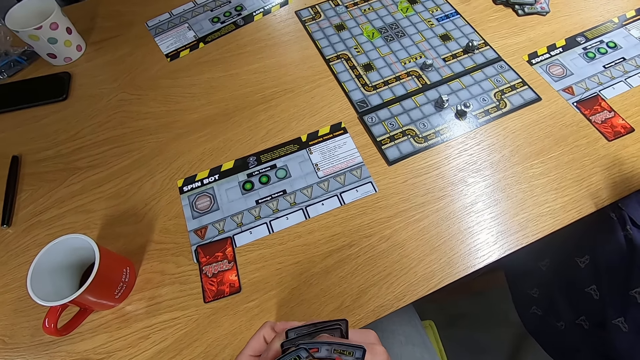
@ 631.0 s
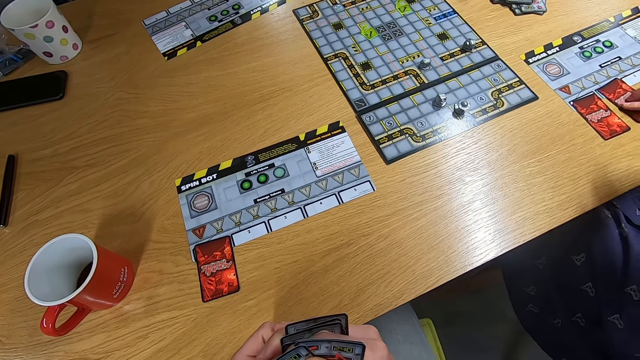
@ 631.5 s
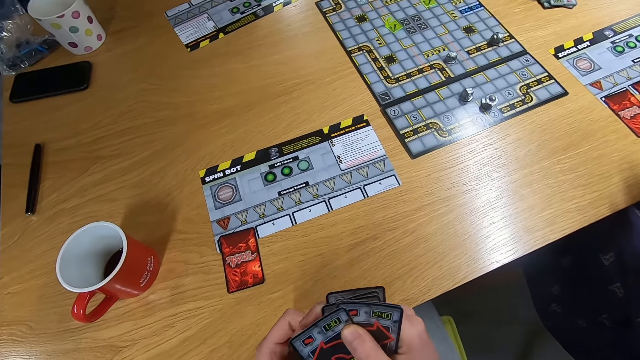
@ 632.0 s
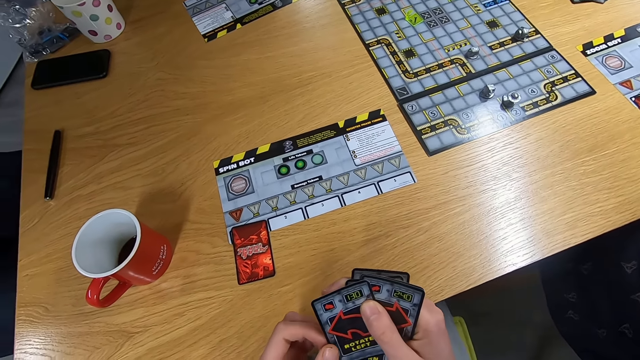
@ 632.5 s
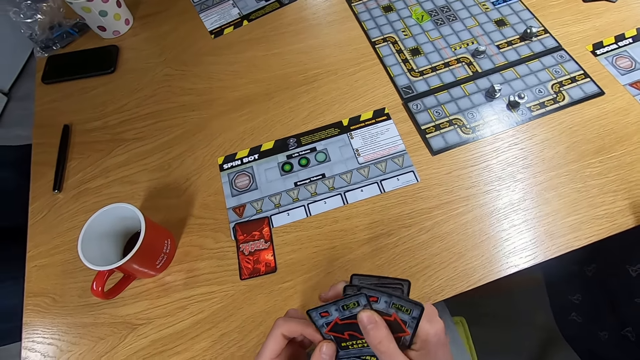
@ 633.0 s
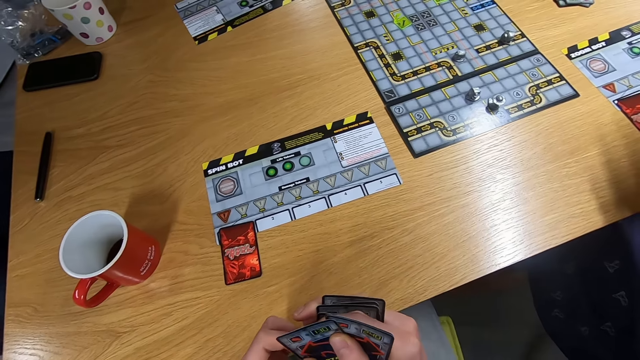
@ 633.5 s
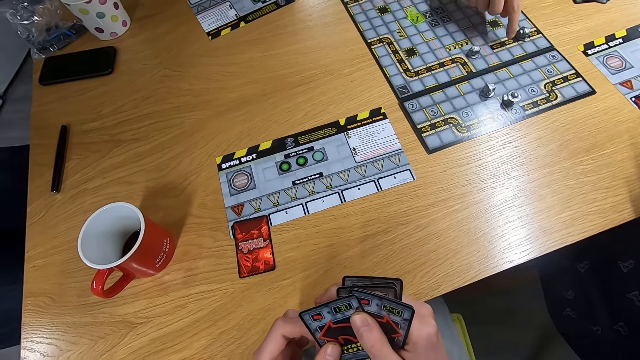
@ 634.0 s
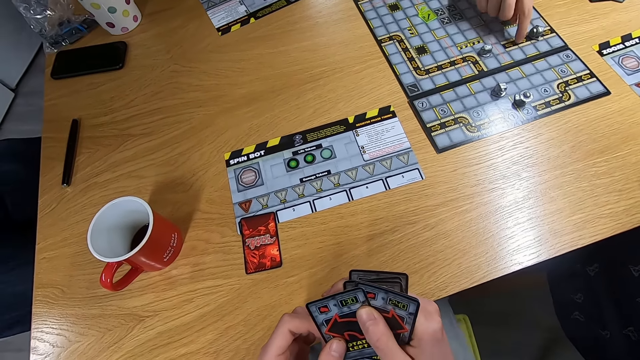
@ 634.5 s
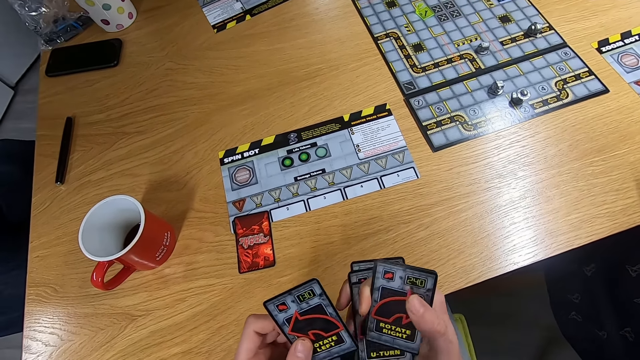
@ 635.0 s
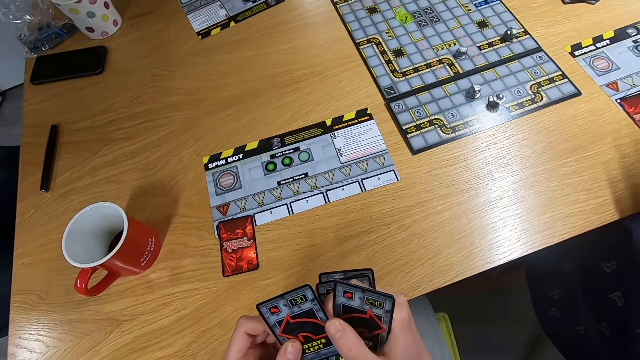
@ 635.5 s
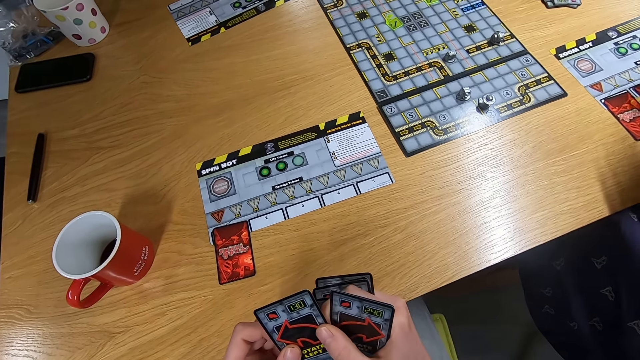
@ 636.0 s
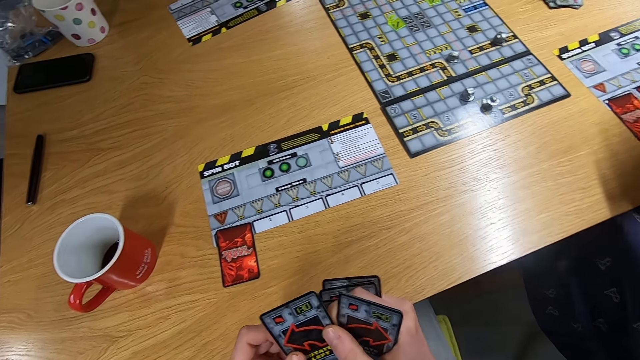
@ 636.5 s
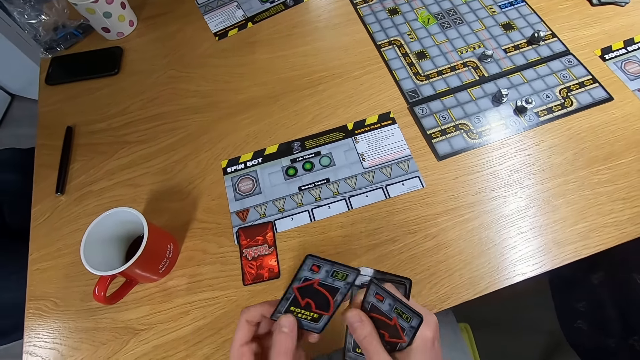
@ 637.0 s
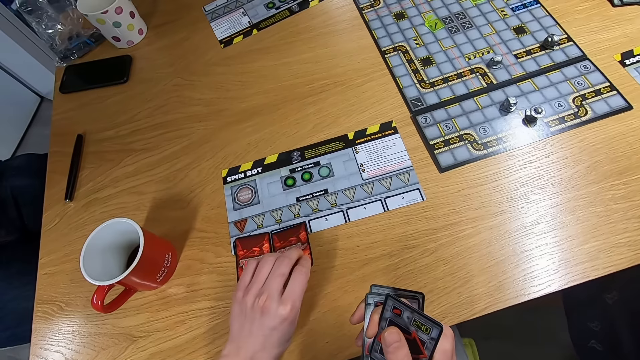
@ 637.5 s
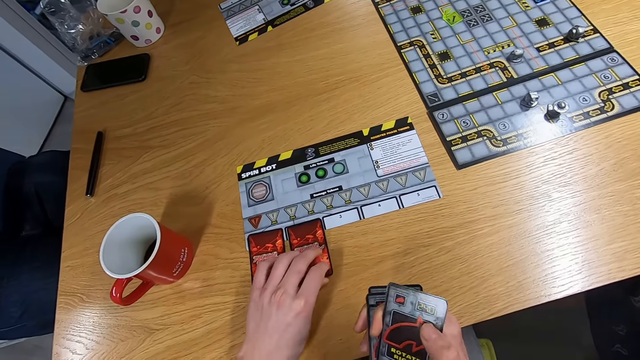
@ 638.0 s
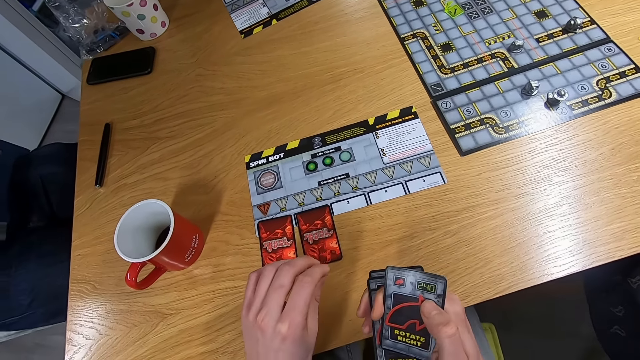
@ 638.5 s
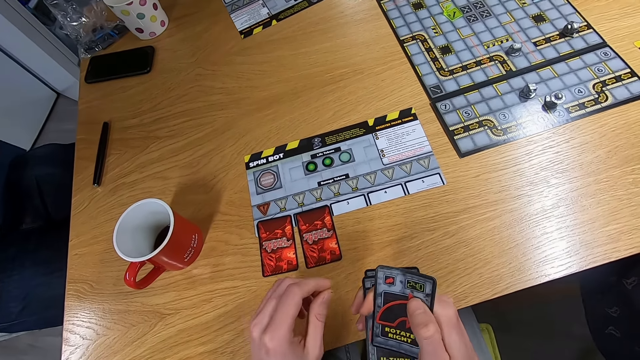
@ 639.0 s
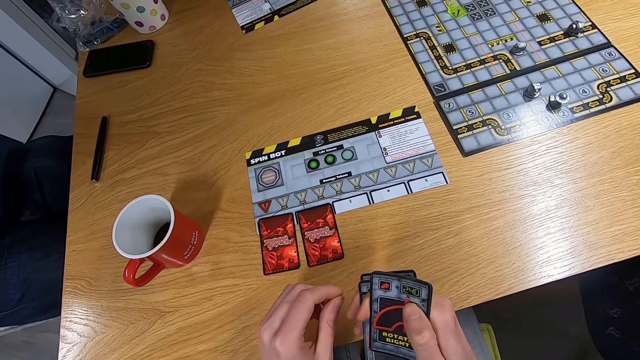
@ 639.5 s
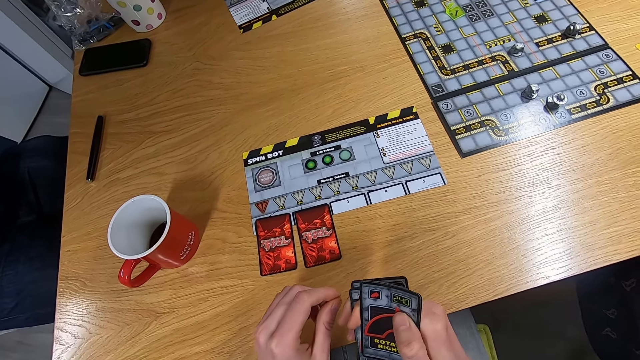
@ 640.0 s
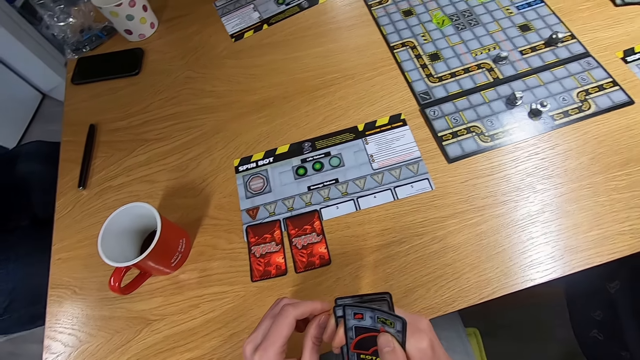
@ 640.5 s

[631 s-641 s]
A man touches the board game with the right hand. The camera wearer stares at the board game. They drop the card on the desk. They stare at the cards.

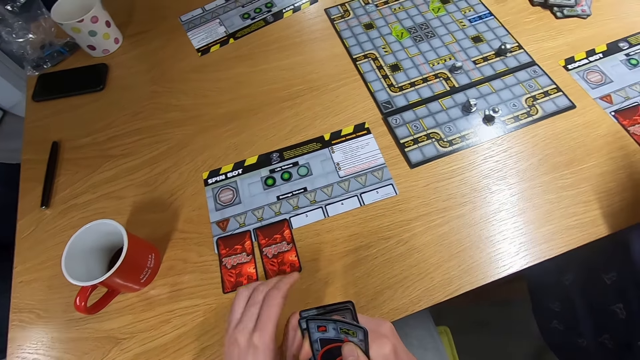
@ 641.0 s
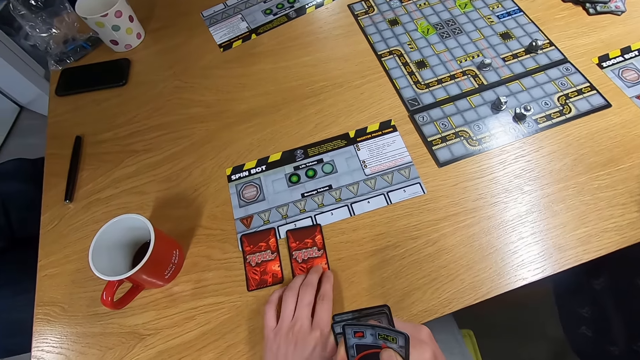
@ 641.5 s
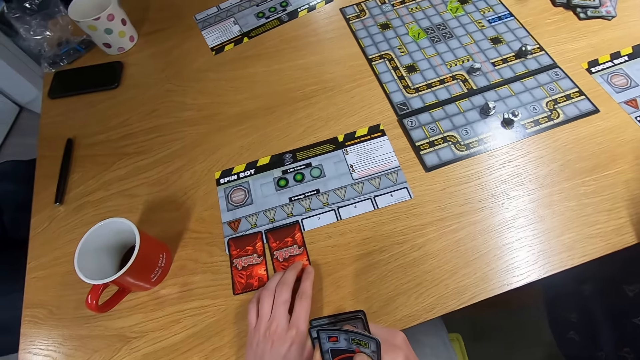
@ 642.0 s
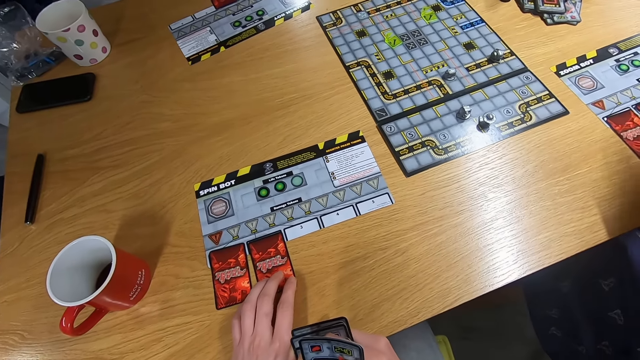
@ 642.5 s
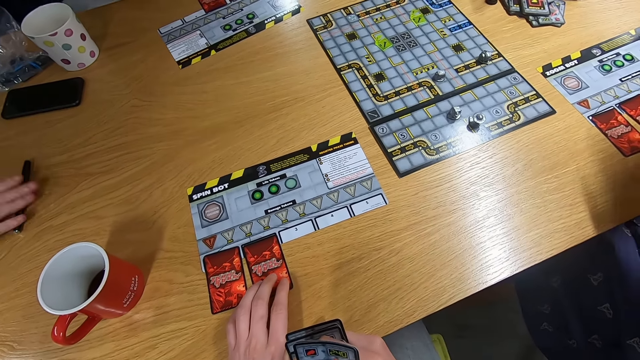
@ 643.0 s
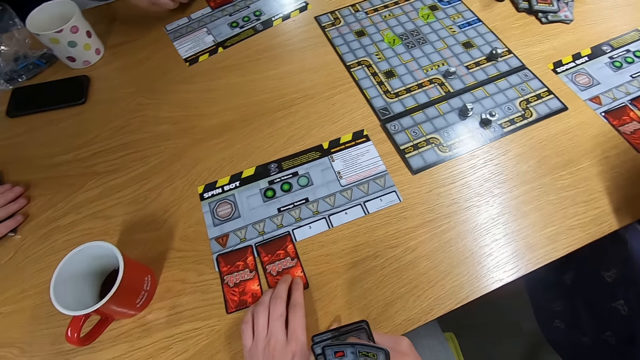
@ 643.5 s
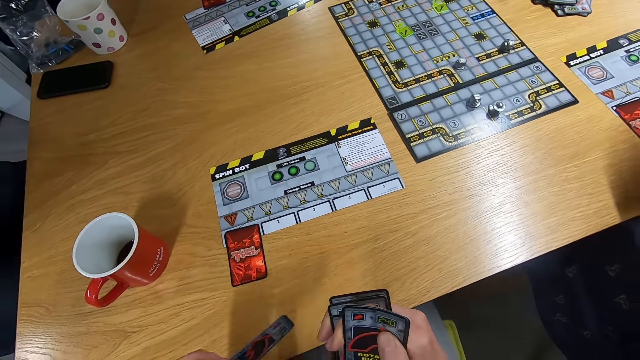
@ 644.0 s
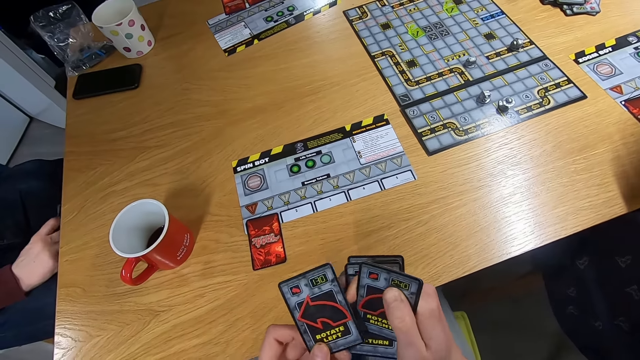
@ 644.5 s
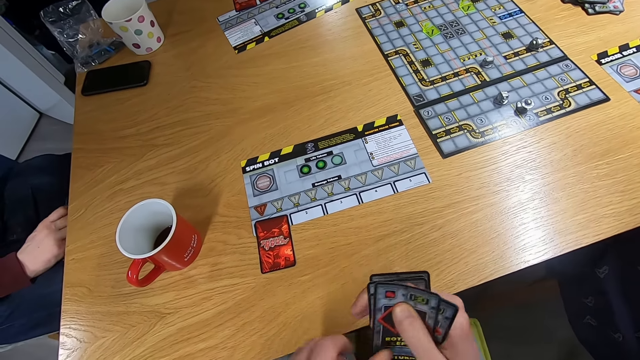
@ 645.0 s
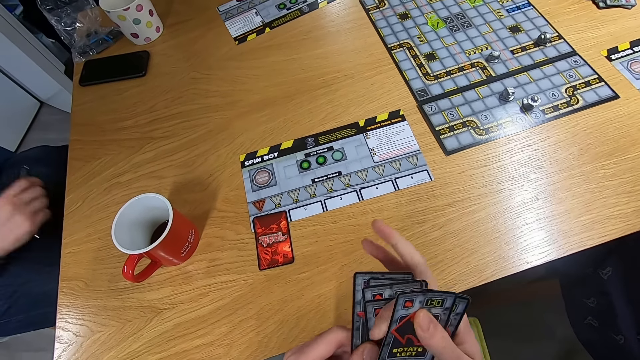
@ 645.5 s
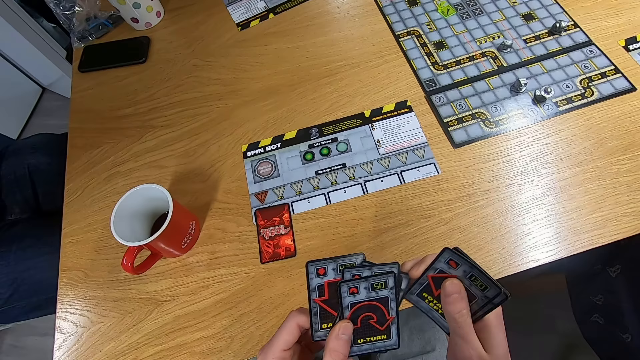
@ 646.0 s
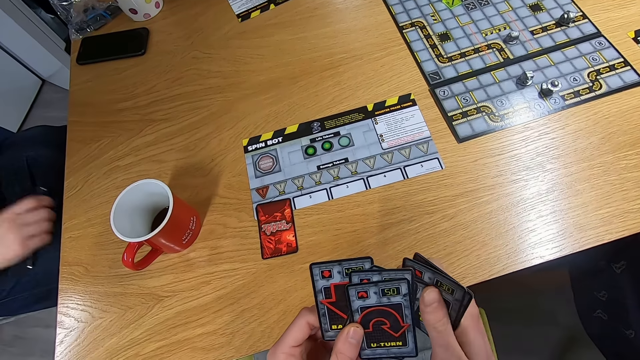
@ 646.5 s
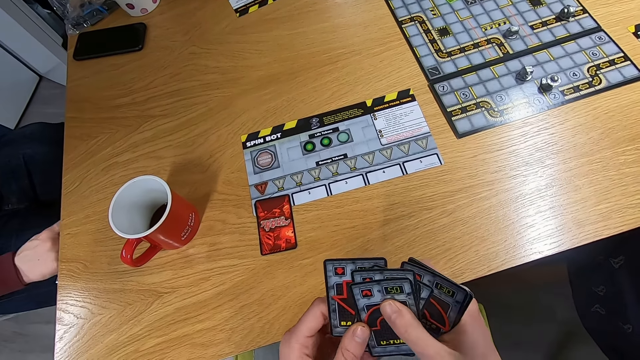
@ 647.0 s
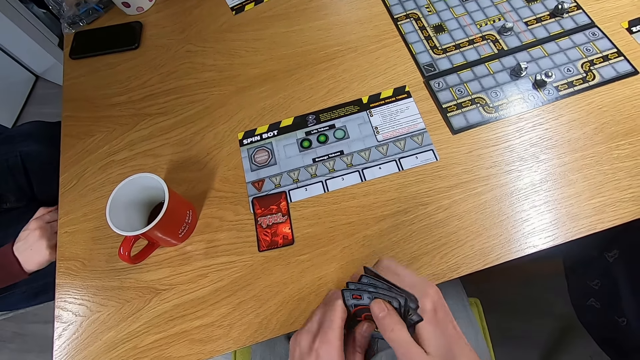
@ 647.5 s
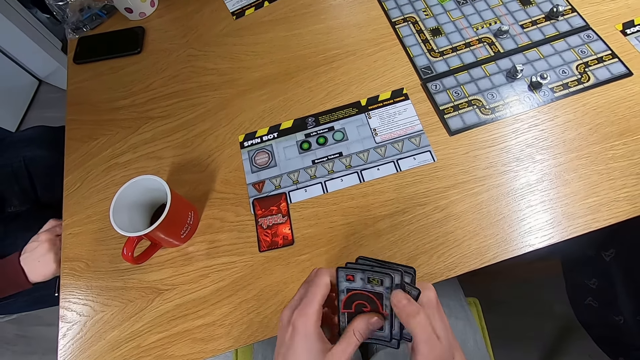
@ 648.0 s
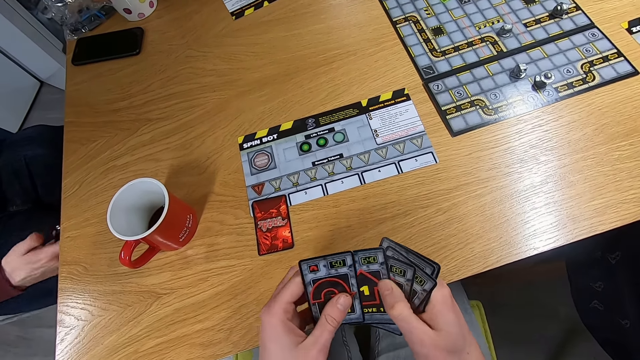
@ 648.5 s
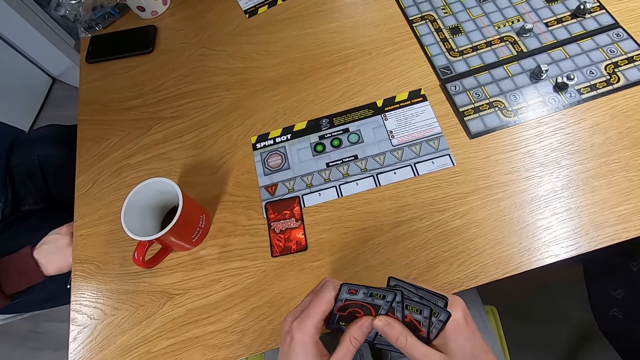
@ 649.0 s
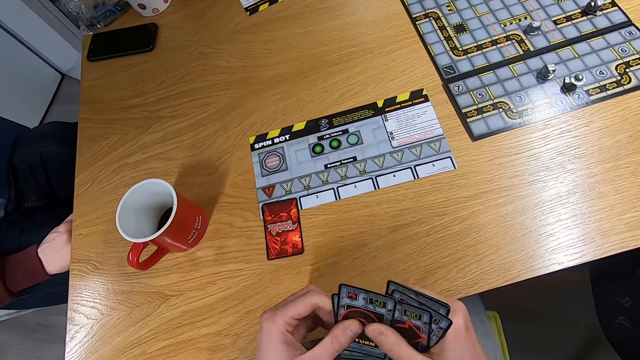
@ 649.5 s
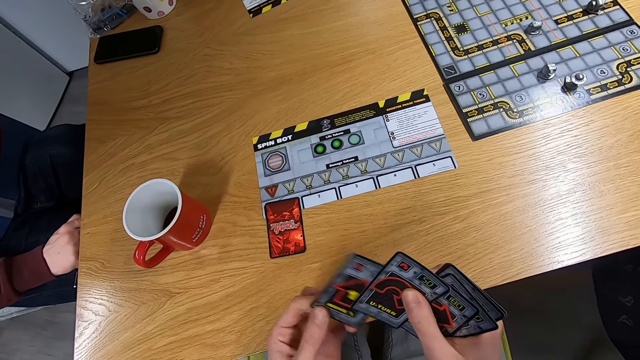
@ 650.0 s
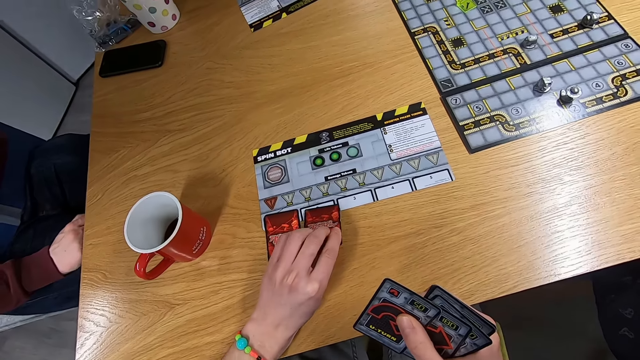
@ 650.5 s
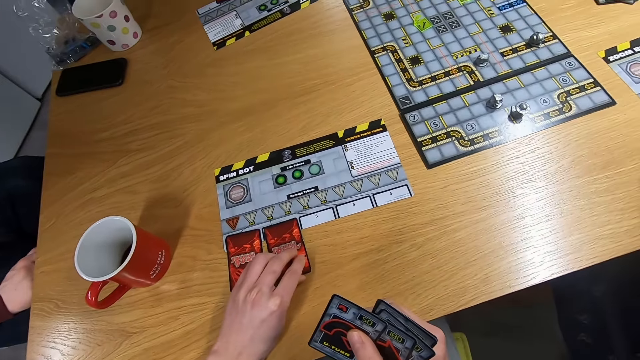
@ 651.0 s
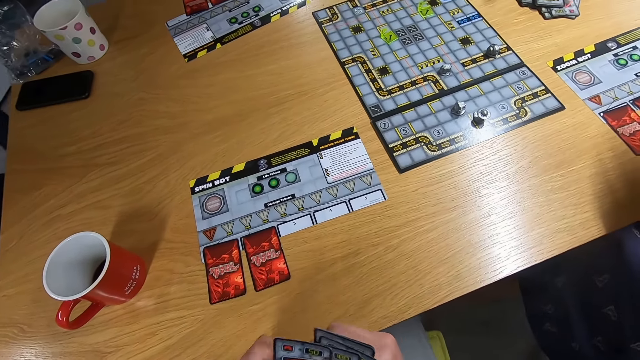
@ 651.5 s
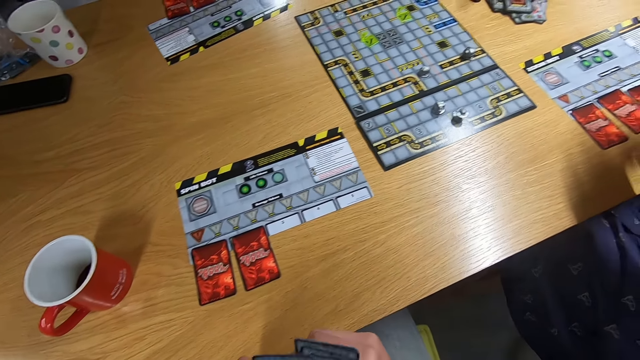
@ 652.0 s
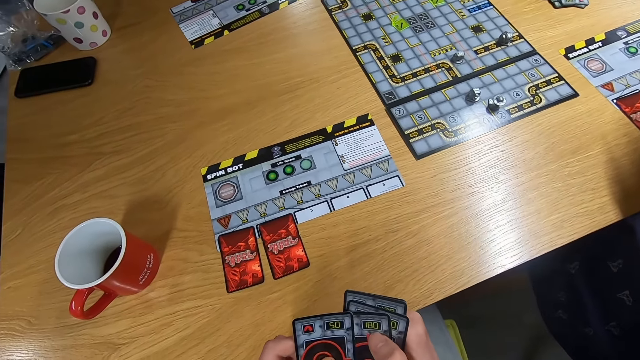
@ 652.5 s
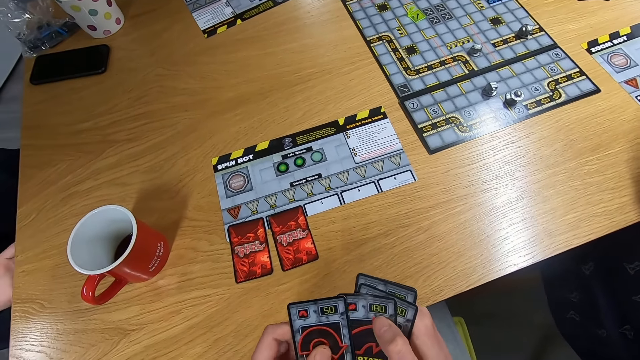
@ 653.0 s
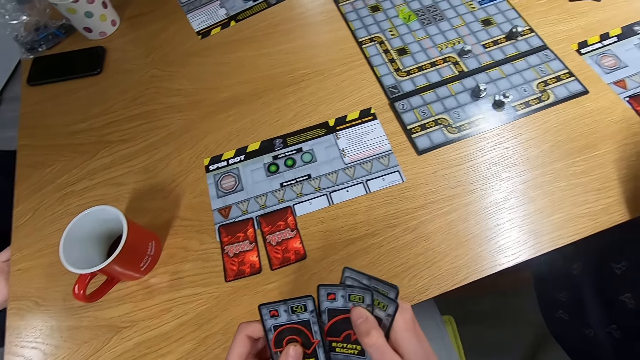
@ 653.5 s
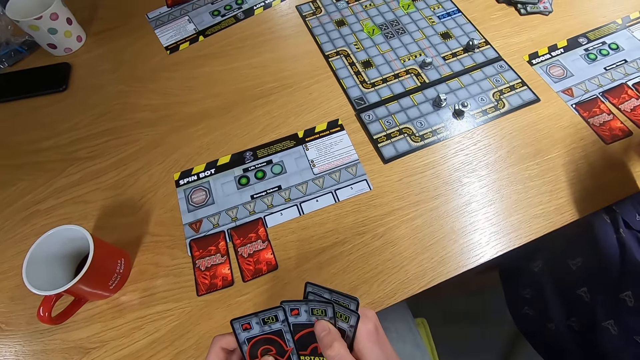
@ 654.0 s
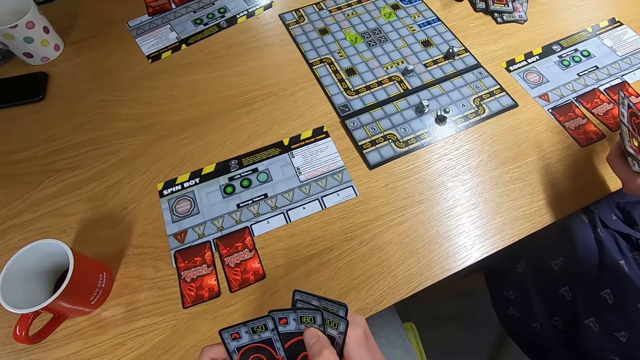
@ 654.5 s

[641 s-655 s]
The camera wearer holds the card with the left hand. A man pulls the pen with the right hand. The camera wearer shuffles the cards on the hand. The man touches the pen with the left hand. The camera wearer drops the card on the desk. They stare at the cards.
